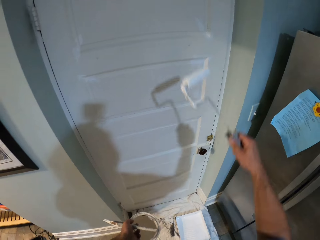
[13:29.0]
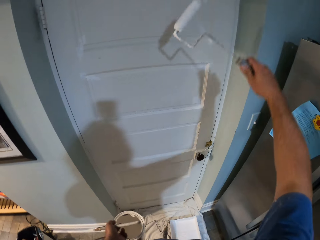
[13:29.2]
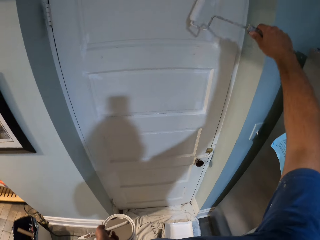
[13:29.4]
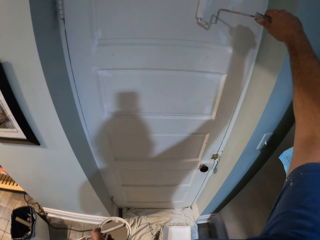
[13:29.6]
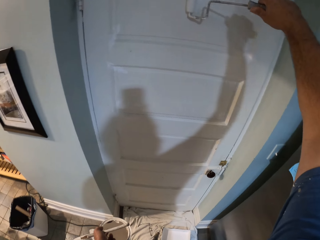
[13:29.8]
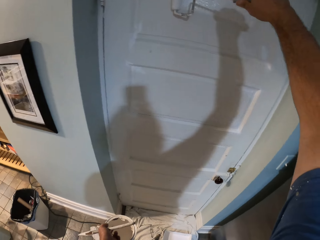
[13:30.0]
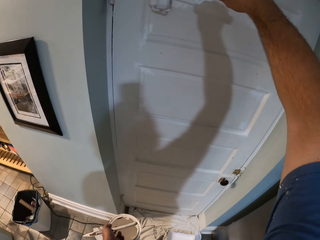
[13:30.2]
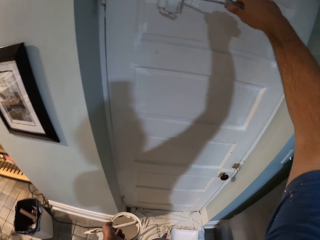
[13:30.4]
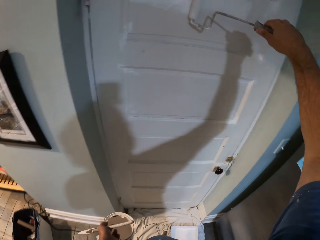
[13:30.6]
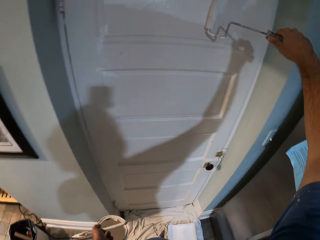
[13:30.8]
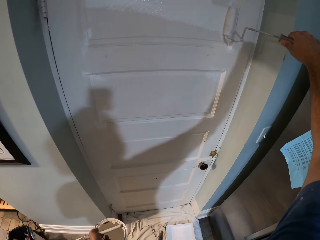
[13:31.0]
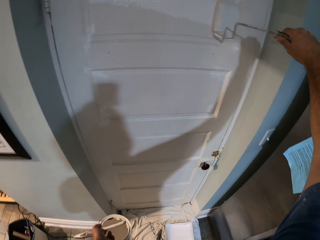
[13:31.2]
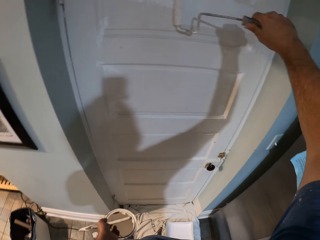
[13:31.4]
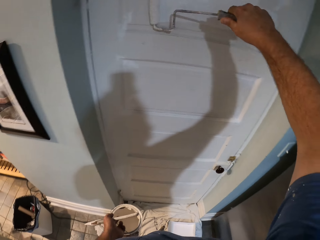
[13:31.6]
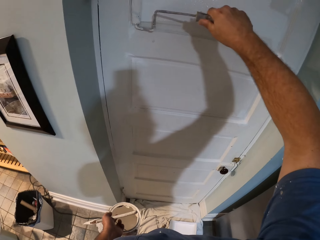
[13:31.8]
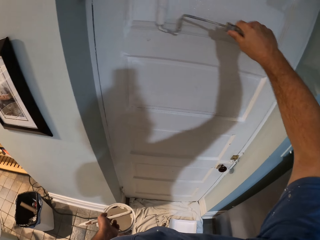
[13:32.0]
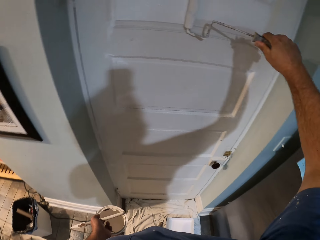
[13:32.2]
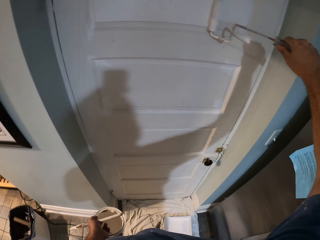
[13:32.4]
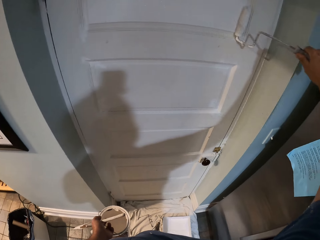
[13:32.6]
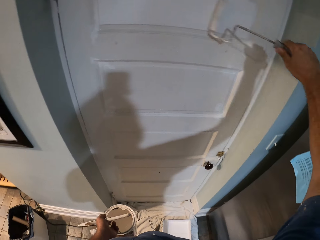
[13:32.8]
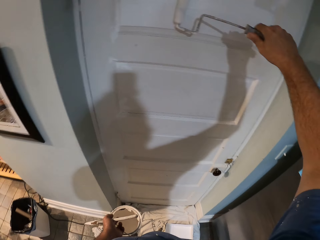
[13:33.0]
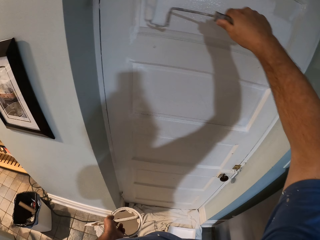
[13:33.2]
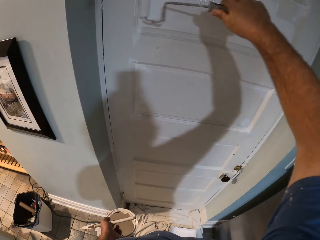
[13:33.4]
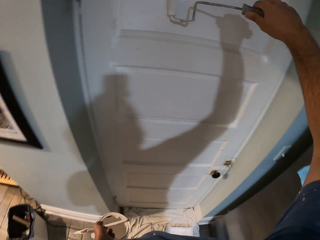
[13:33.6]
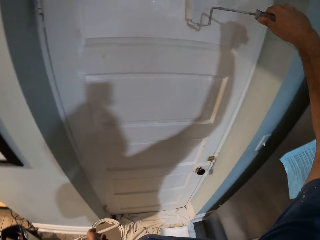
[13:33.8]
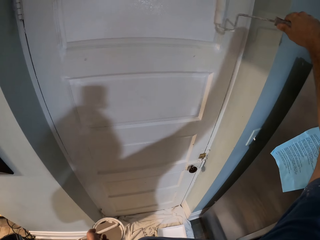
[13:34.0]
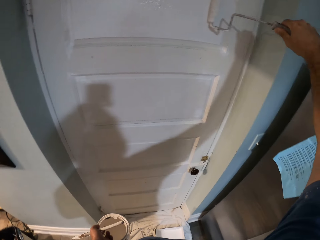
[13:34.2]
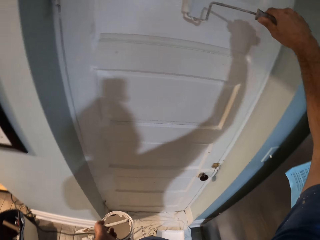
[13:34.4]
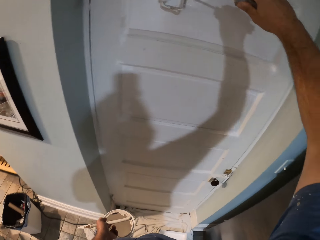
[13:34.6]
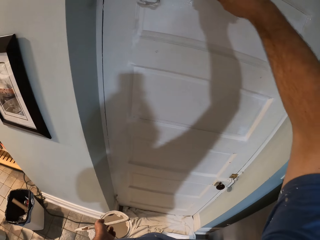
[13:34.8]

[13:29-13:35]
The camera wearer paints the door with the paint roller.

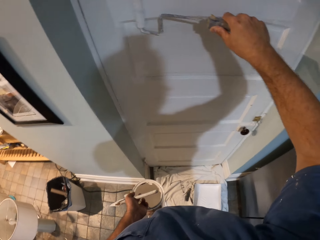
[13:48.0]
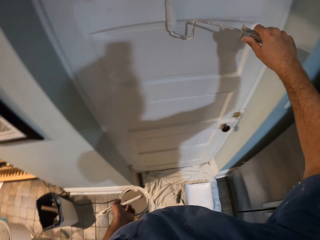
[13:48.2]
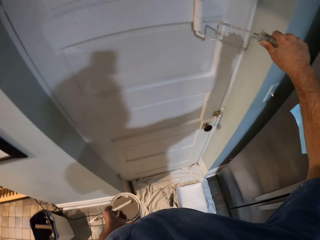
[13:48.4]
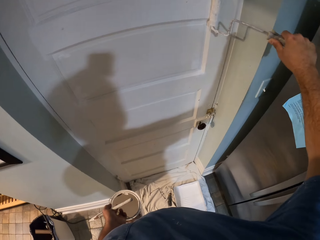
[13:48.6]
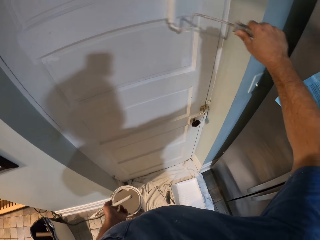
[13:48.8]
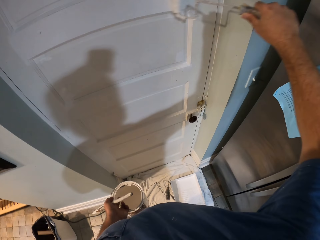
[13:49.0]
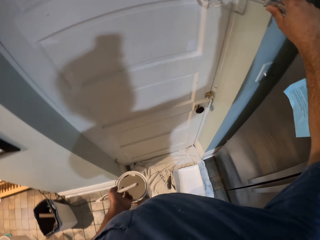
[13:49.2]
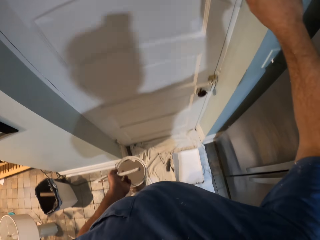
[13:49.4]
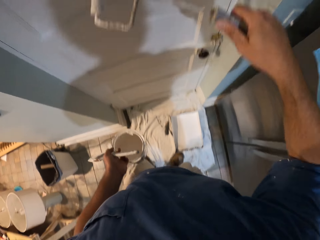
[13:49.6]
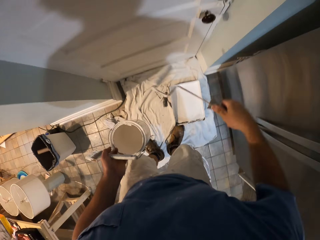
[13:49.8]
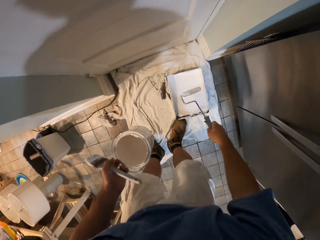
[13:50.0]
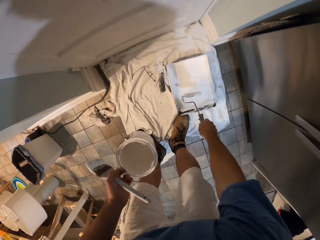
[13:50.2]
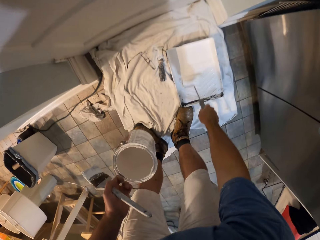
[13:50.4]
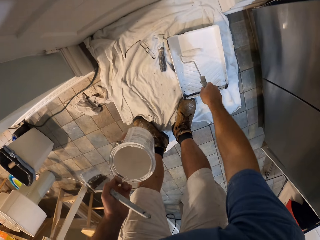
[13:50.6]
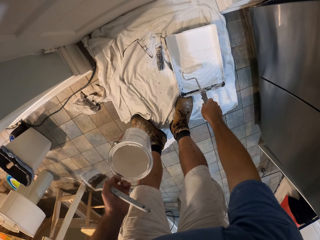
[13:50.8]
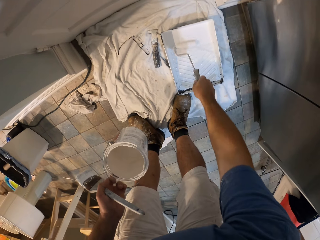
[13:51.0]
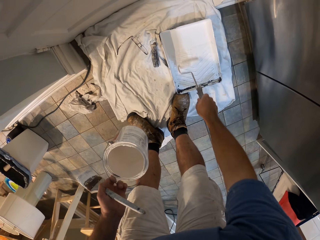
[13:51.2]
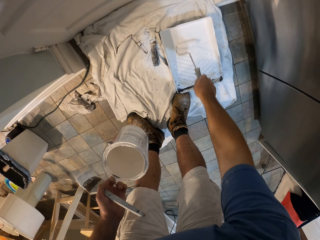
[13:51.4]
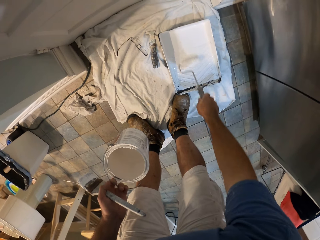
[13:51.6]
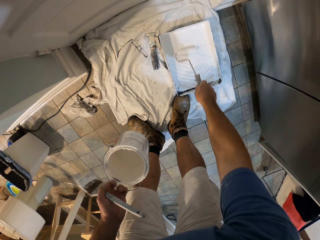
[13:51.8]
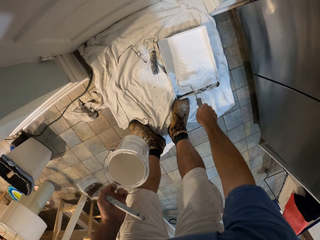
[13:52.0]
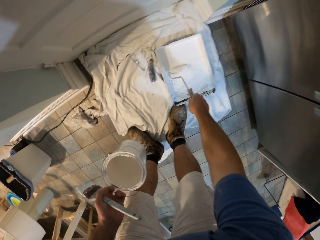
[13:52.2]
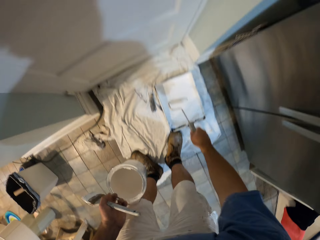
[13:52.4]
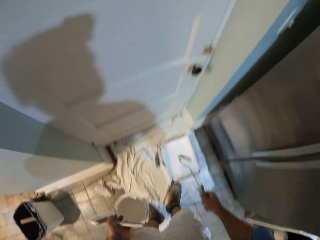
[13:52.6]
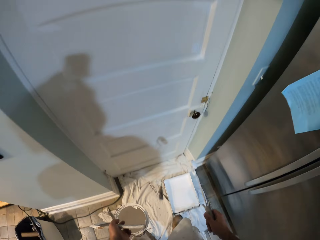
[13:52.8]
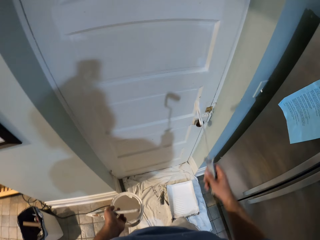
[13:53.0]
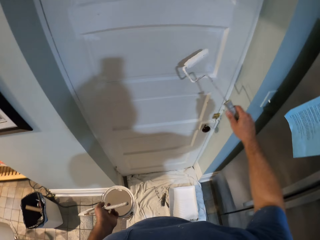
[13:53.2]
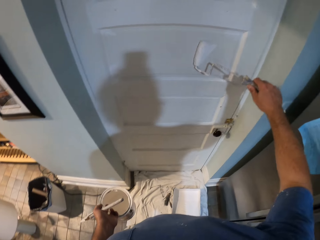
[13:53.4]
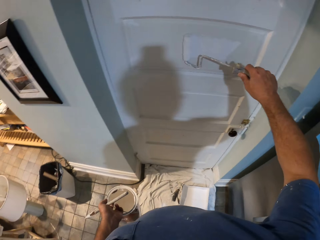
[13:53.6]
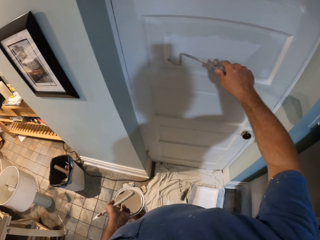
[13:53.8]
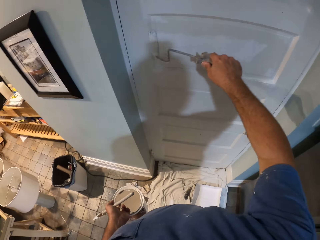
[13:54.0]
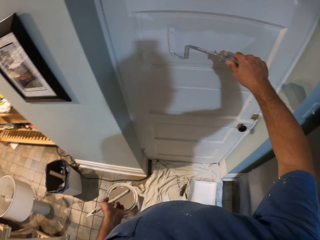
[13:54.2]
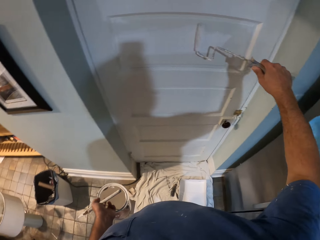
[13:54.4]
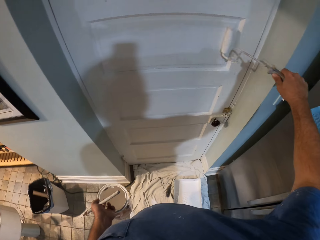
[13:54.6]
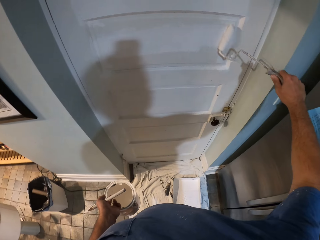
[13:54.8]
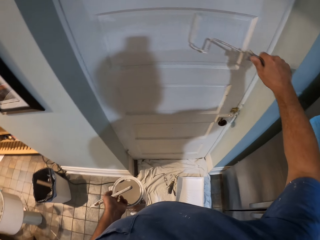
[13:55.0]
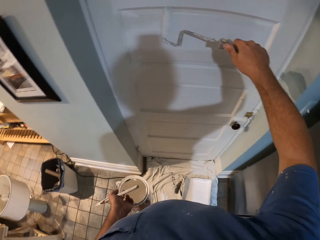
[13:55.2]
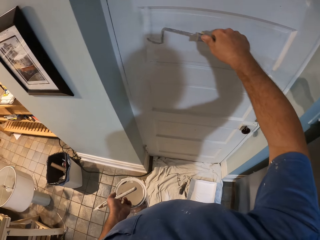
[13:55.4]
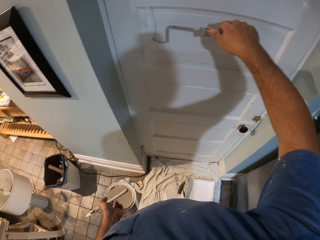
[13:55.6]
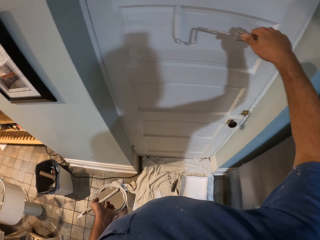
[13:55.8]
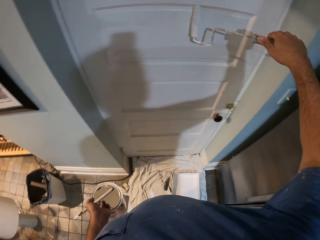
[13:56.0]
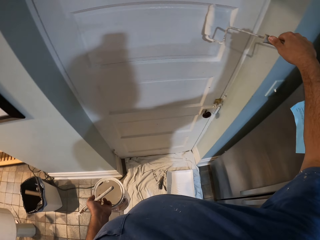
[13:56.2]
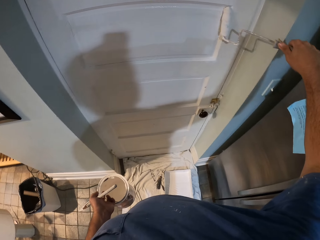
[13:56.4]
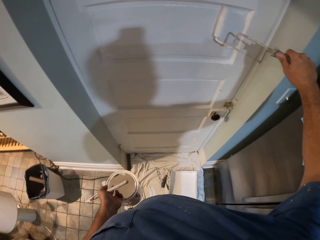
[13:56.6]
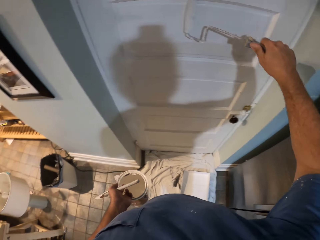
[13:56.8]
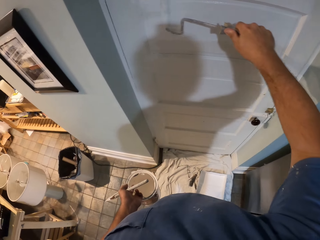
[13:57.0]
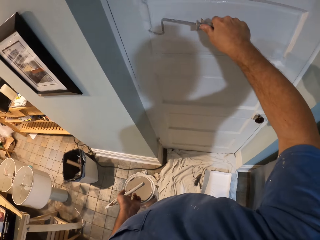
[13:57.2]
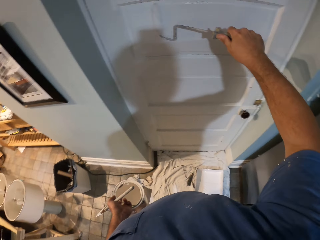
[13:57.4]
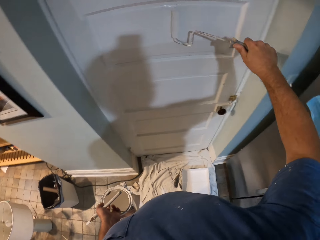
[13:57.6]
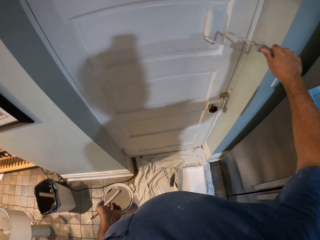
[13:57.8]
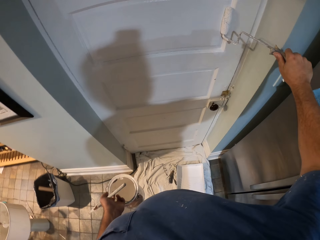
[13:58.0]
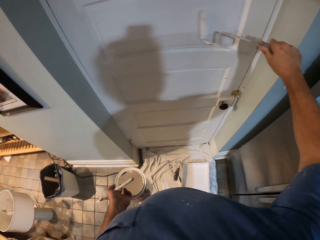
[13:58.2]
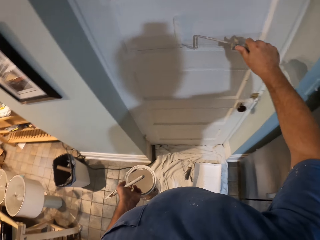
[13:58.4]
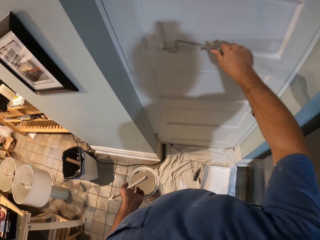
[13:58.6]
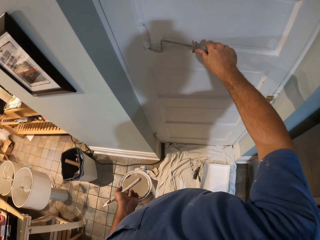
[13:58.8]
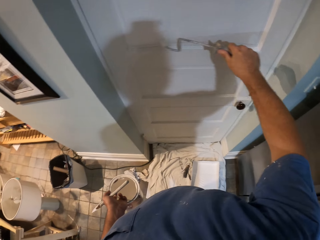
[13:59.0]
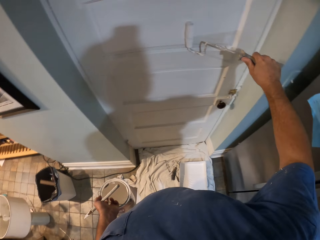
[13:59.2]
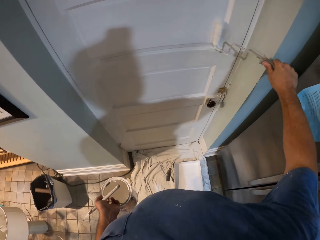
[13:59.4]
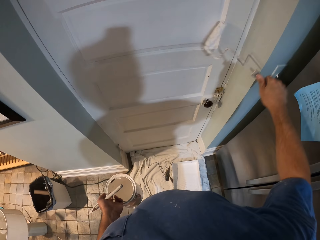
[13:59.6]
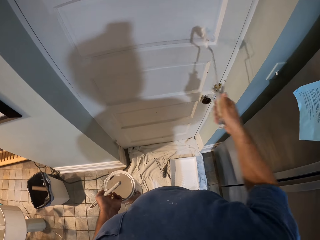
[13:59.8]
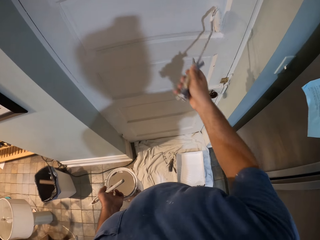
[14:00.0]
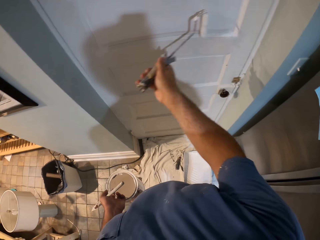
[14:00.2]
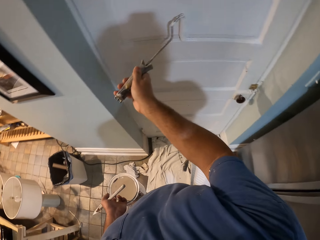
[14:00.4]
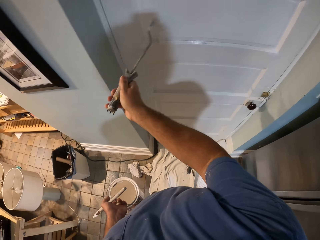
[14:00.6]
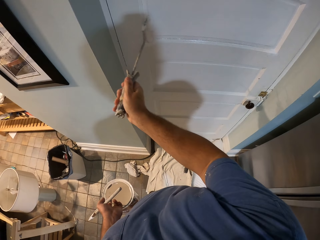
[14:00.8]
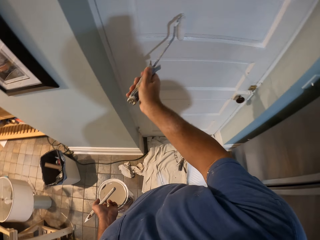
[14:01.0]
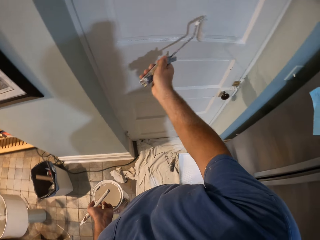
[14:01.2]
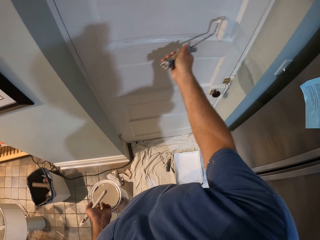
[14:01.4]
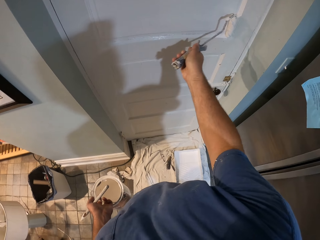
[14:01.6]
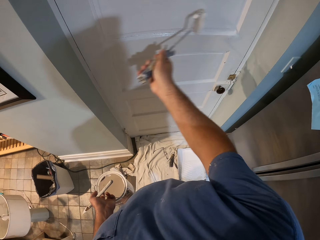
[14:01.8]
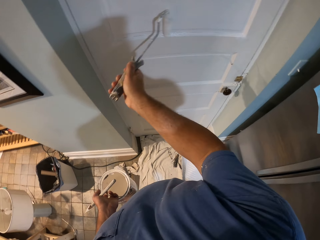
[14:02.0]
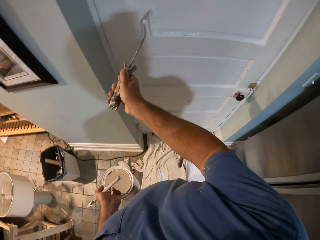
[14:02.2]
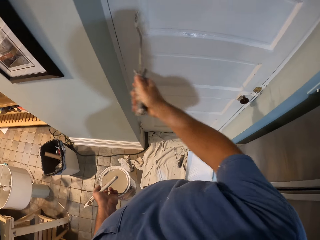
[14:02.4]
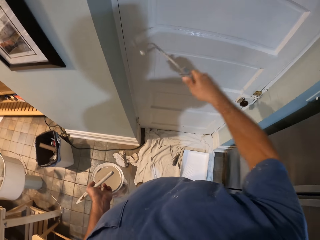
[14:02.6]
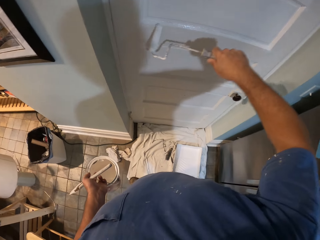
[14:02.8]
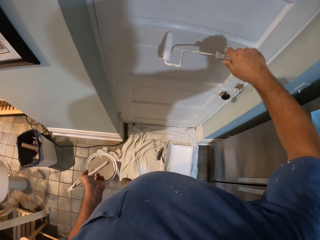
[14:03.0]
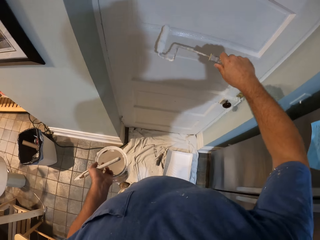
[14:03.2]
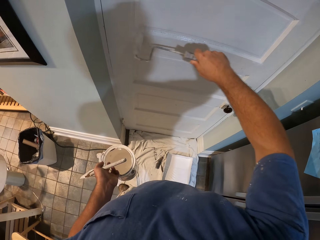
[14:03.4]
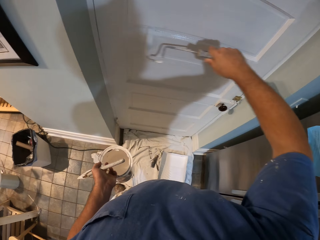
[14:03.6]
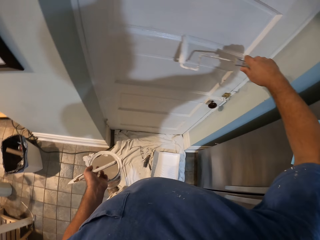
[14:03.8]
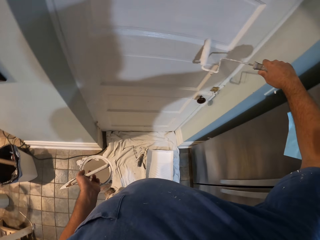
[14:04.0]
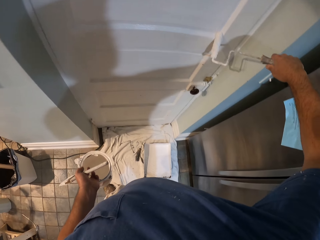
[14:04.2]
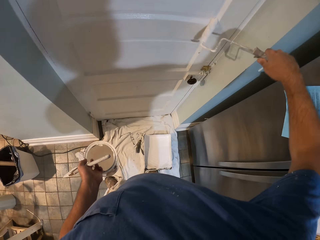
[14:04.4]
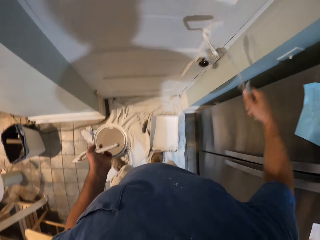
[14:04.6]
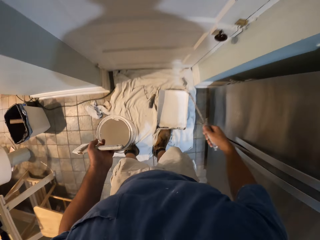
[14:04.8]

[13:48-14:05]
The camera wearer rolls the brush in his right hand in the paint container on the floor. He paints the door with the brush in his right hand.
